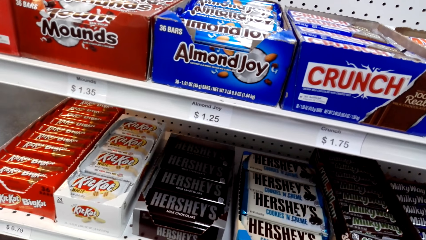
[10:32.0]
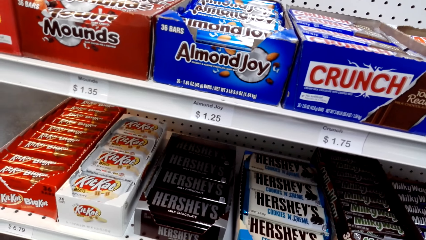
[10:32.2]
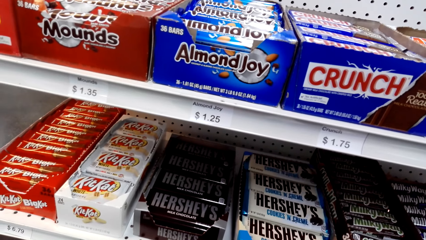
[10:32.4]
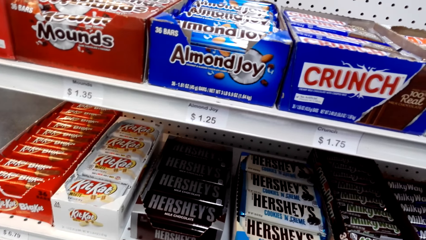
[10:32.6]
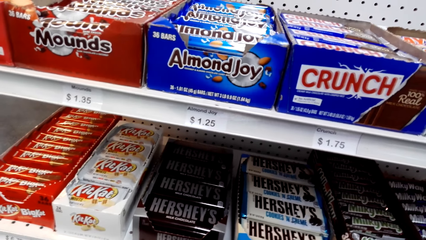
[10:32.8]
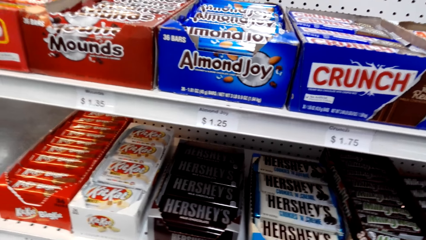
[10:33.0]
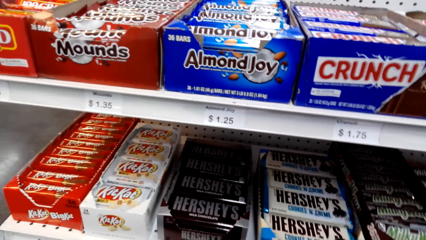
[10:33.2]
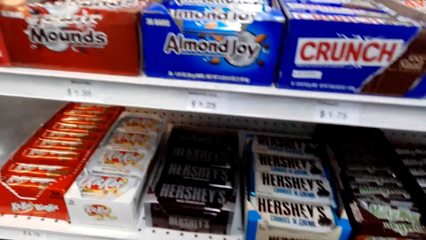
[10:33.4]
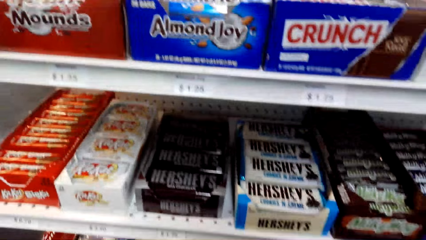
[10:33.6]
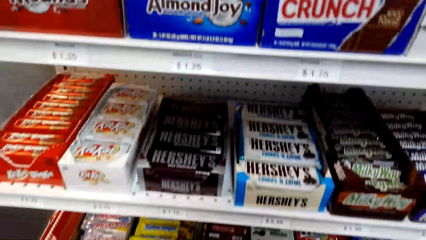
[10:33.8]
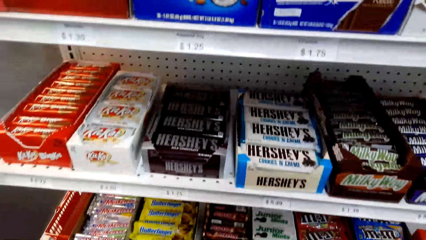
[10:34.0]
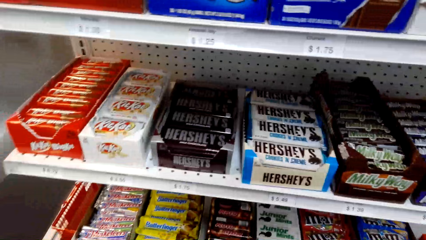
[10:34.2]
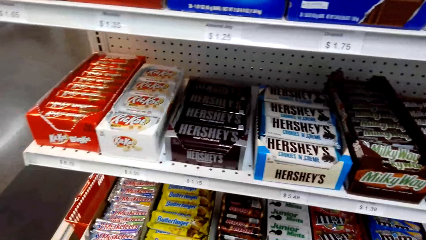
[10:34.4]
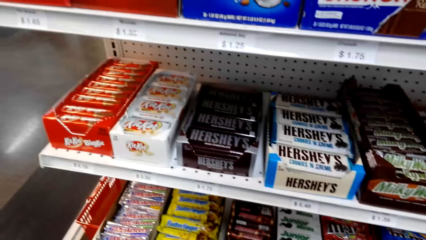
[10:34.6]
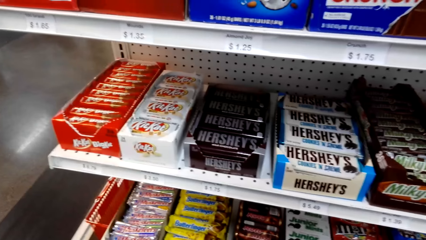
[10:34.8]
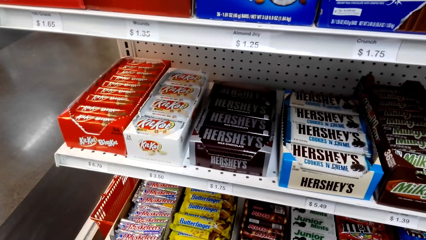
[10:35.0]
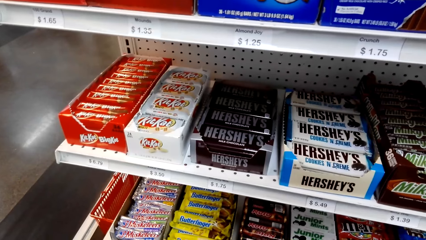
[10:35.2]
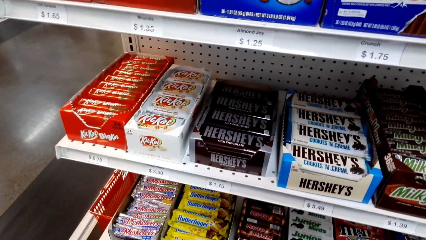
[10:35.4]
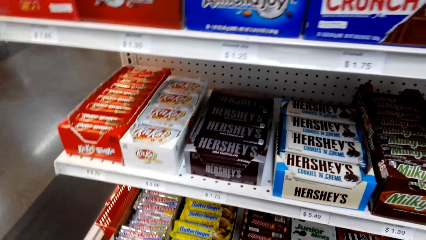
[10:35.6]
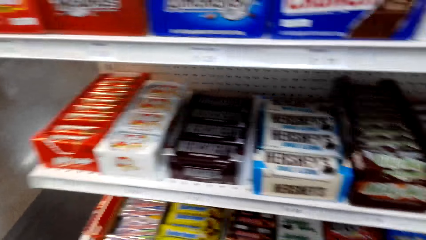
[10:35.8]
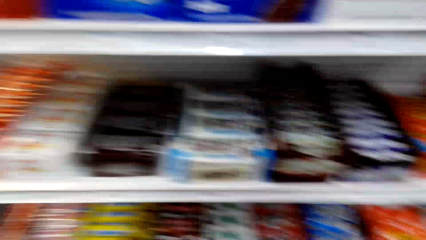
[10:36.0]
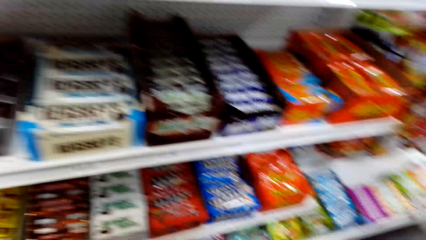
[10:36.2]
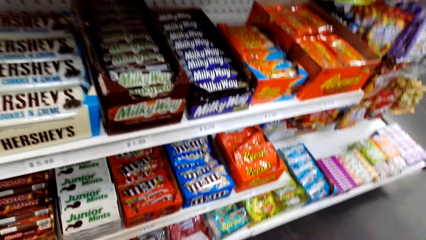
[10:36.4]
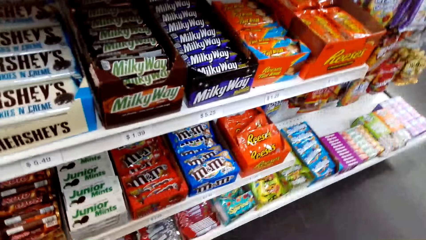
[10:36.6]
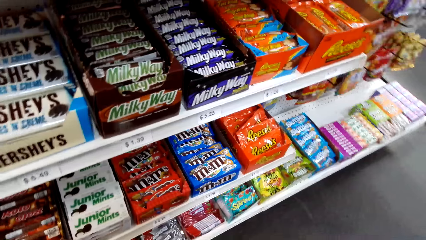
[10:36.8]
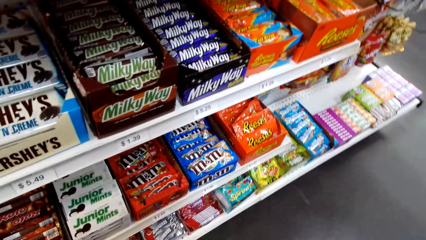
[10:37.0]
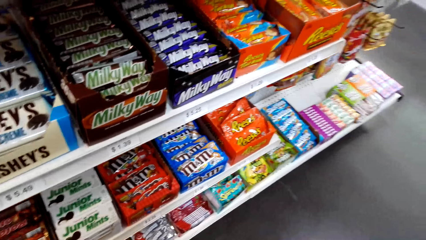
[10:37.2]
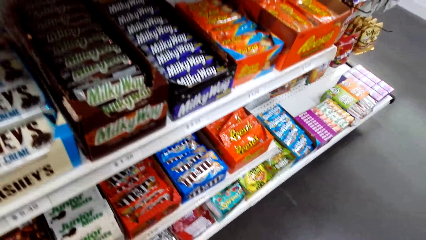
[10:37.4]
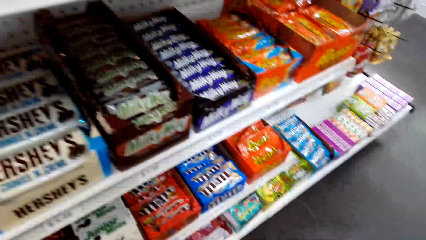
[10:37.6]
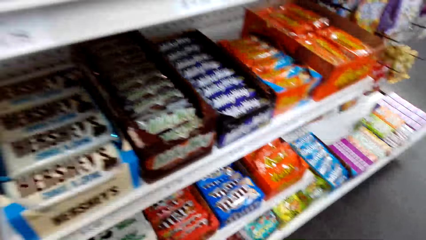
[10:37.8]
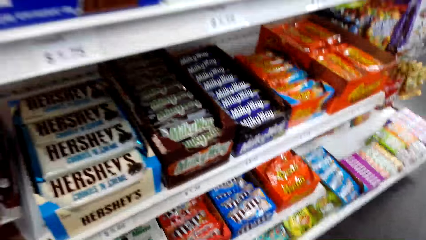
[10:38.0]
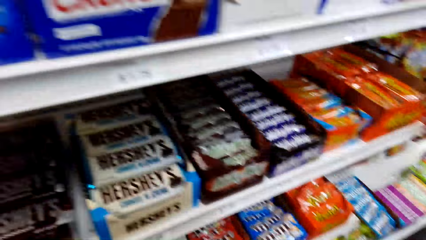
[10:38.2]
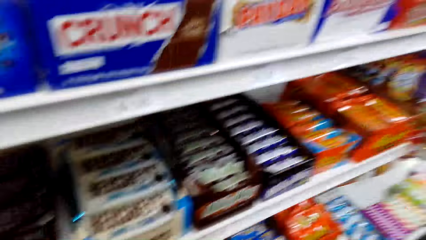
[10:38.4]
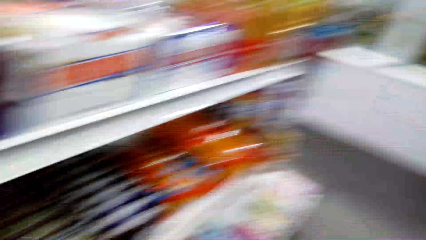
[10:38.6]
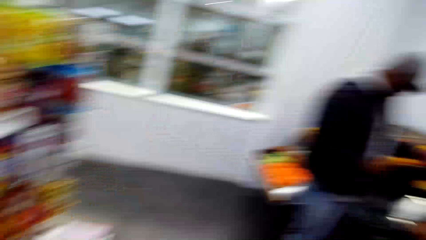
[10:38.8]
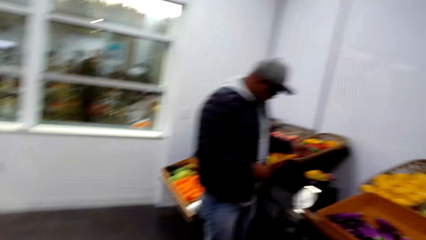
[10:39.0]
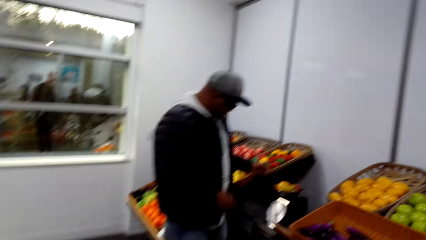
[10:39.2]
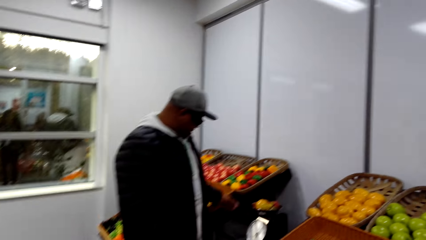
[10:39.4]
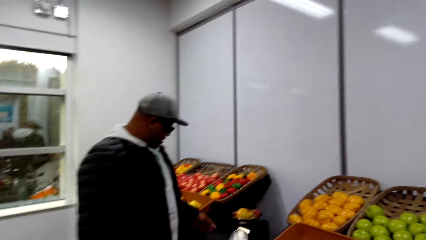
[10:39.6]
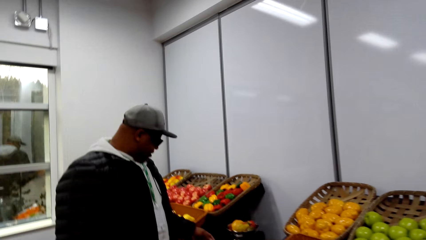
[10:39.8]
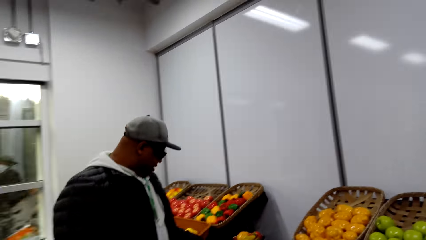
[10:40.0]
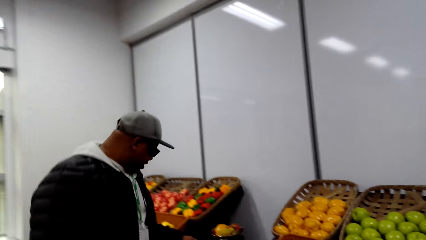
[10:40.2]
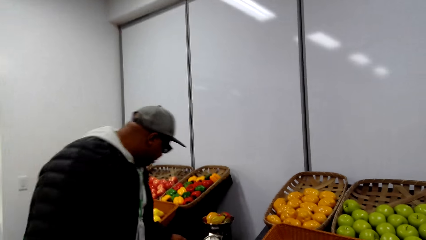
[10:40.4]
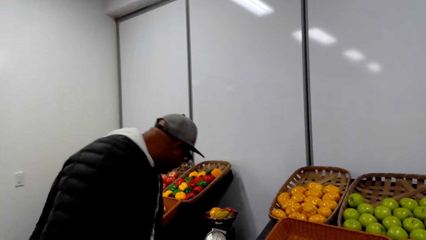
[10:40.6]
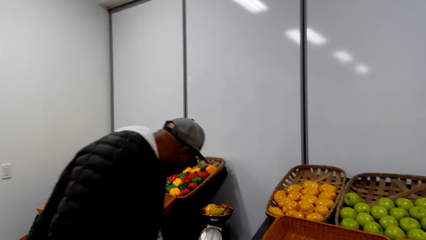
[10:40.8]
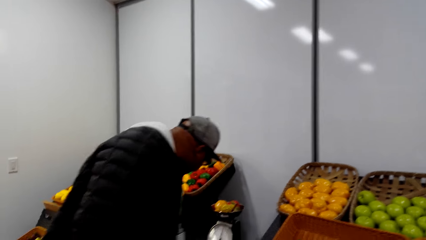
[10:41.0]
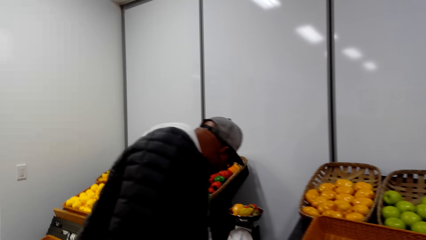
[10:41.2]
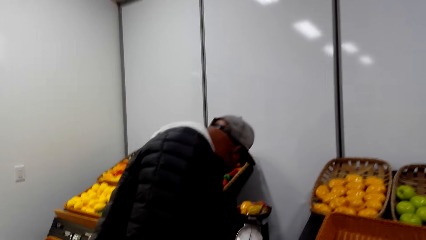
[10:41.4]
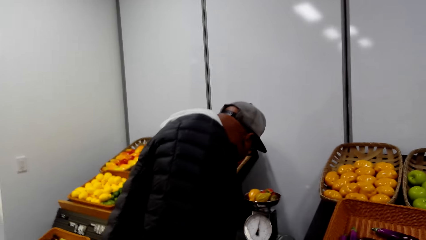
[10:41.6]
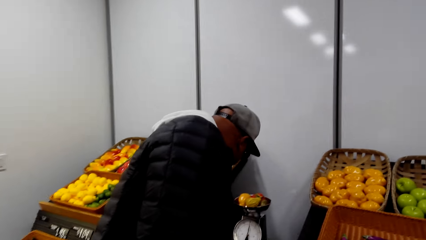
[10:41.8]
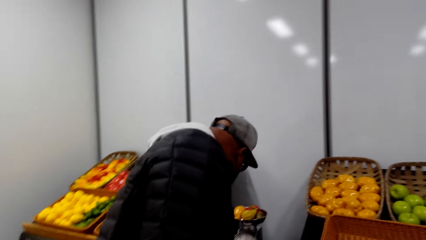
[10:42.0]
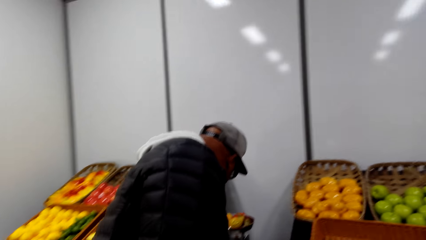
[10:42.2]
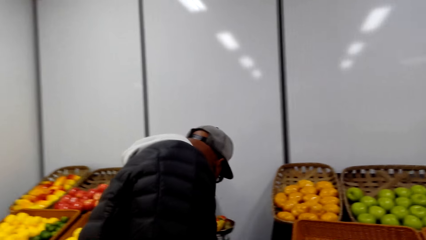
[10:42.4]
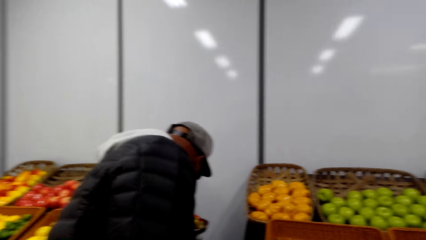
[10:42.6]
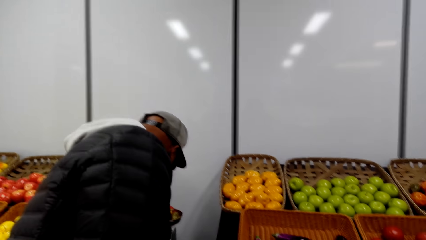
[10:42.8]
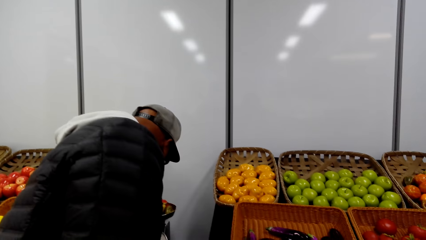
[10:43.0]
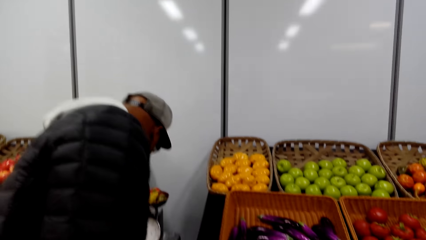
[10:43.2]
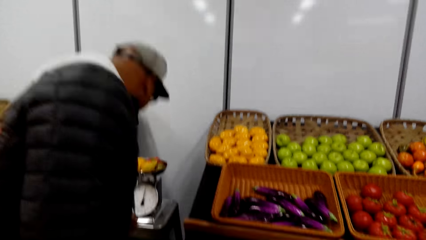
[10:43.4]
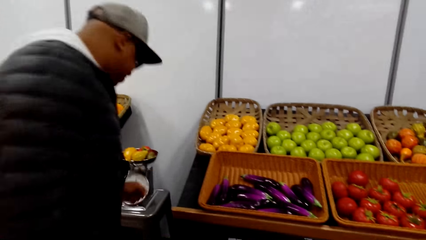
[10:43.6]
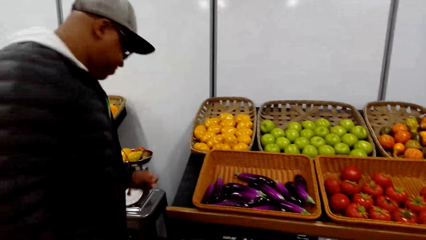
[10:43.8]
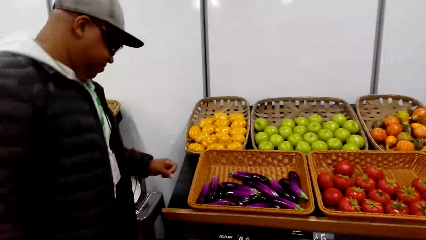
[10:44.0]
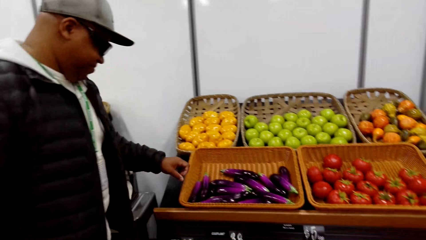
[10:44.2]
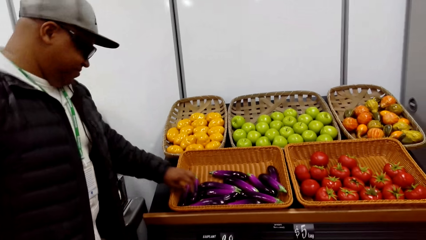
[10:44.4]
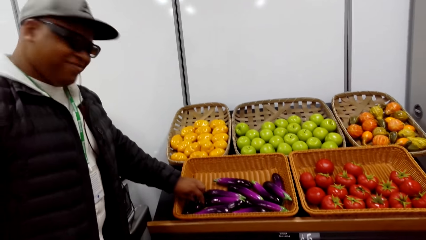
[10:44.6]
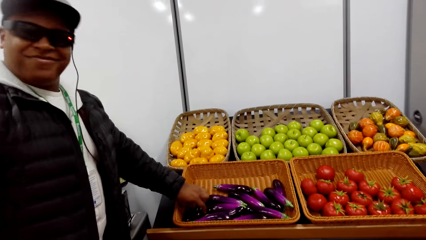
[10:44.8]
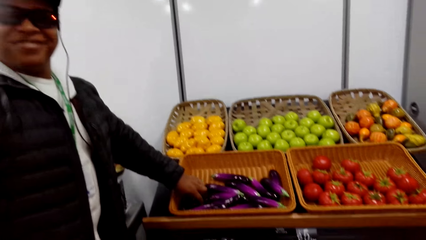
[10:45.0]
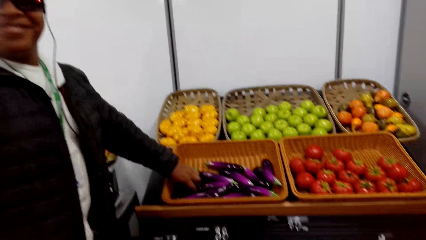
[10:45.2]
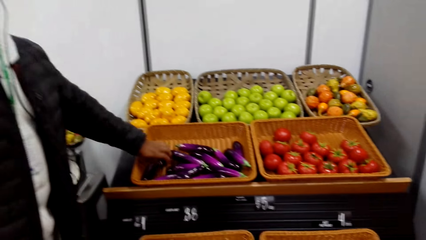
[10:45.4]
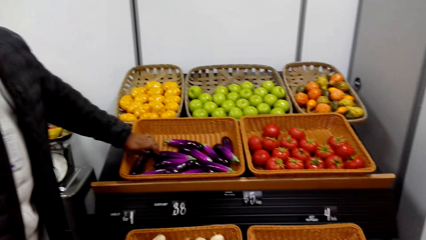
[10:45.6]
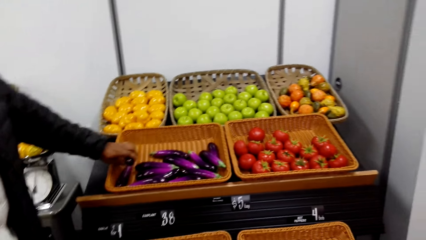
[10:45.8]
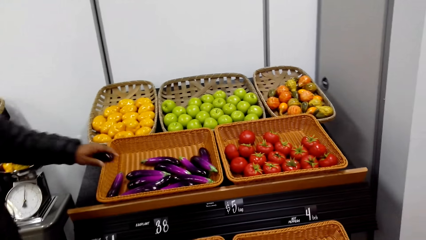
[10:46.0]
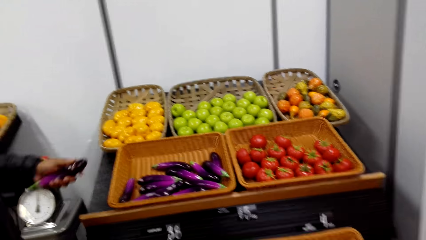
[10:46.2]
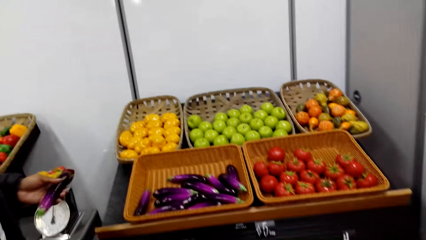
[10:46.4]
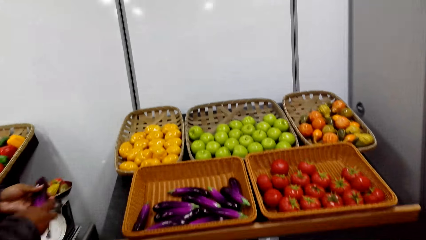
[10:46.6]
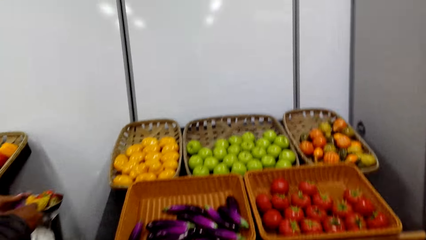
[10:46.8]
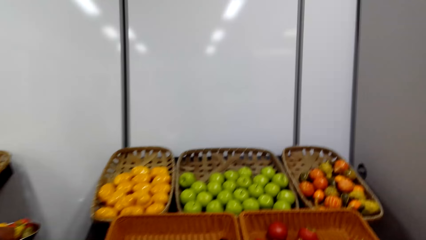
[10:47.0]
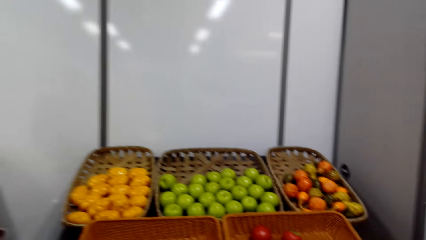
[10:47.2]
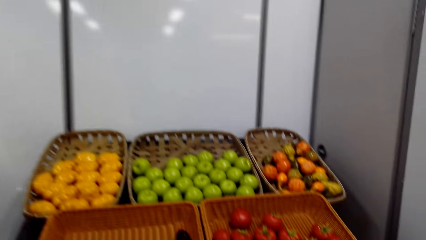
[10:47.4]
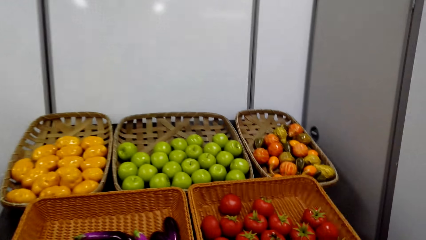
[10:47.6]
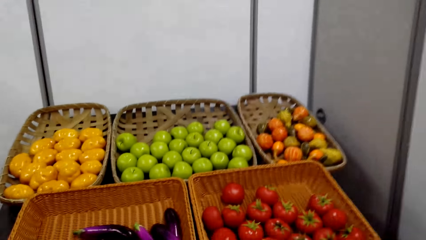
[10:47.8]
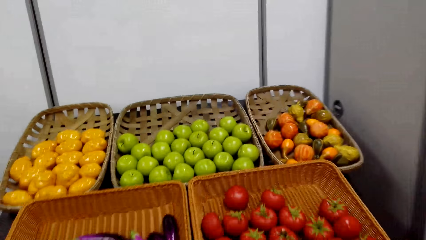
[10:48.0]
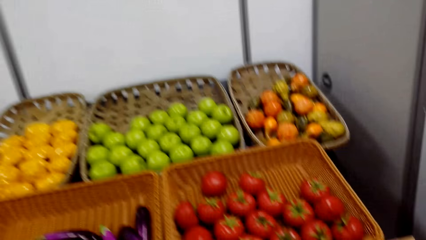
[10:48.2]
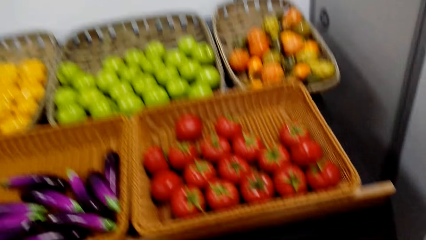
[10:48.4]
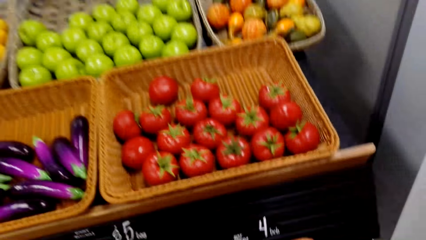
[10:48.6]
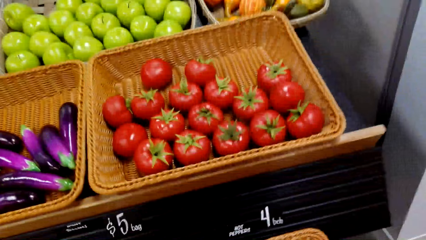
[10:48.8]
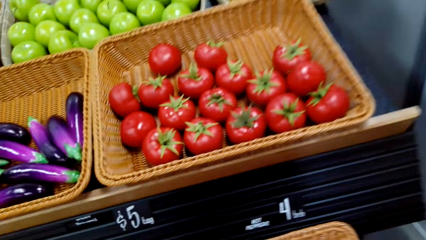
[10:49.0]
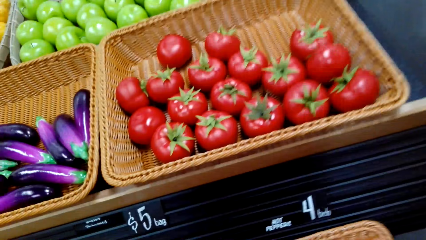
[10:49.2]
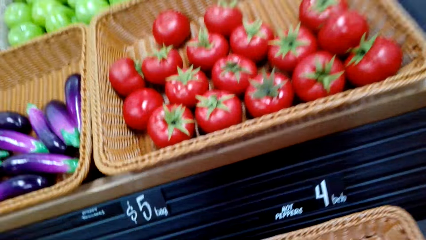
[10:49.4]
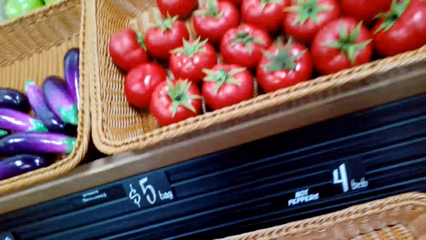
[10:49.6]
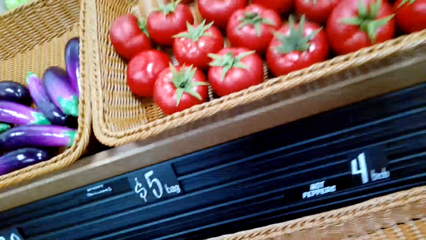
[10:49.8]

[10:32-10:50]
The camera wearer looks around. A person shops in the supermarket around the grocery area. The person bends and looks for something around the grocery area. The camera wearer looks around. The person stands up. The person shops for a green pepper. The camera wearer picks up the aubergine. The person looks at the green pepper.
